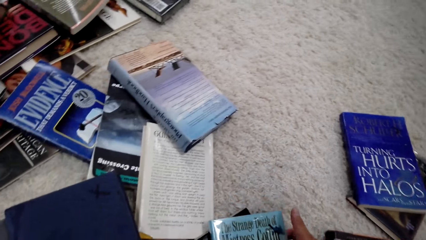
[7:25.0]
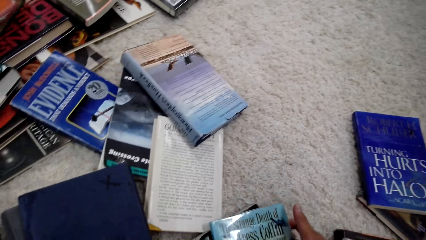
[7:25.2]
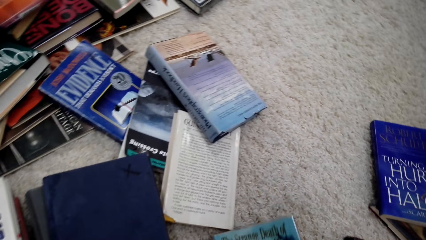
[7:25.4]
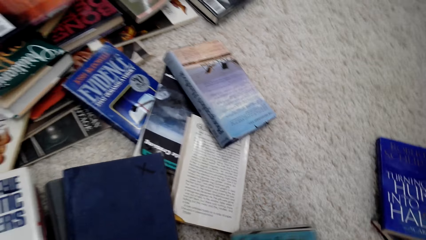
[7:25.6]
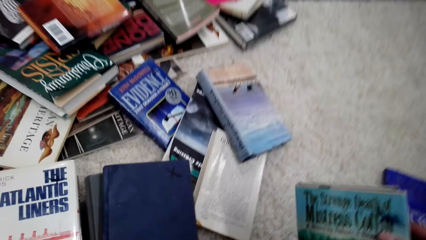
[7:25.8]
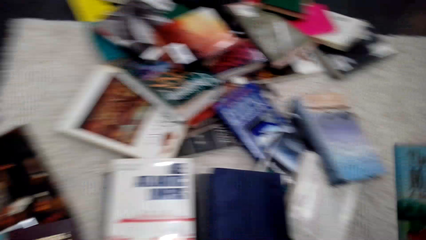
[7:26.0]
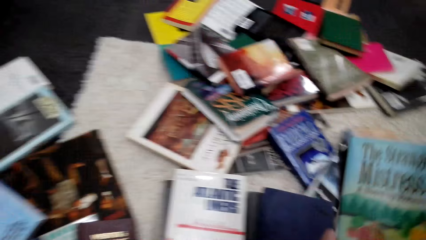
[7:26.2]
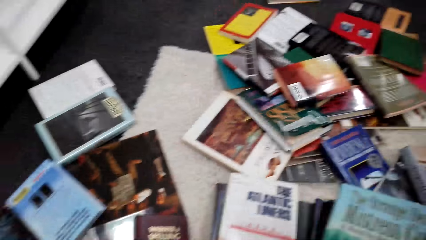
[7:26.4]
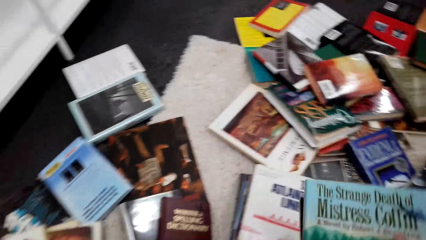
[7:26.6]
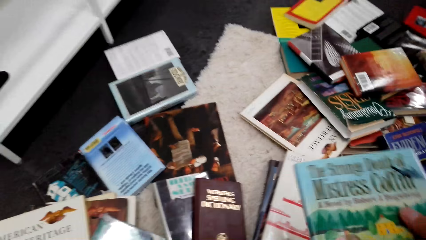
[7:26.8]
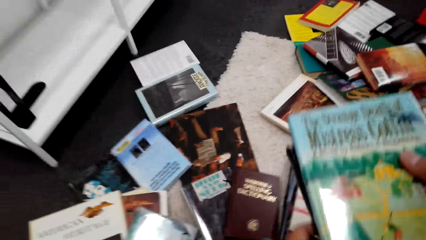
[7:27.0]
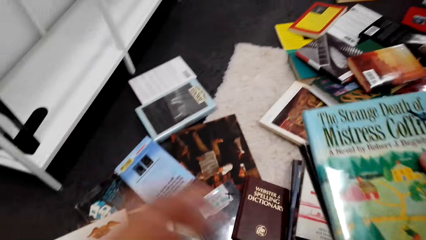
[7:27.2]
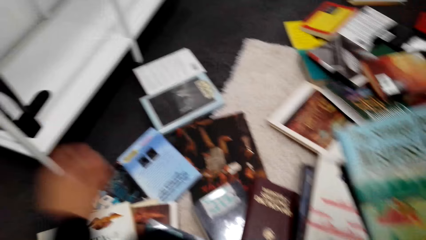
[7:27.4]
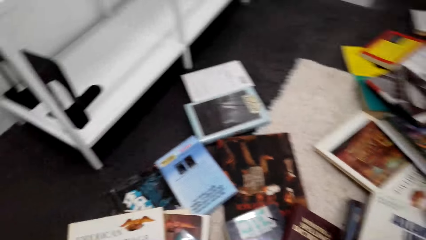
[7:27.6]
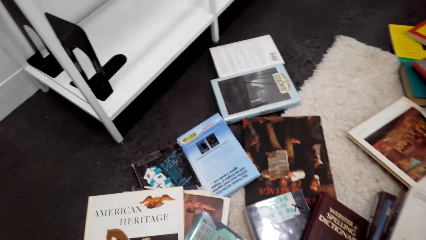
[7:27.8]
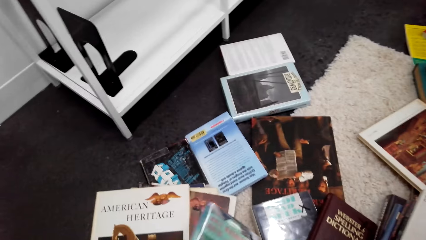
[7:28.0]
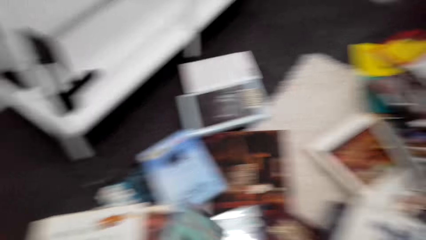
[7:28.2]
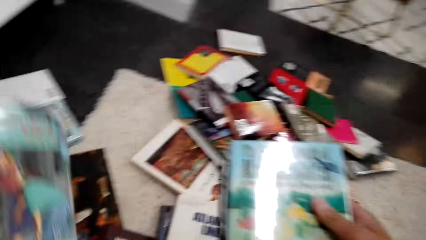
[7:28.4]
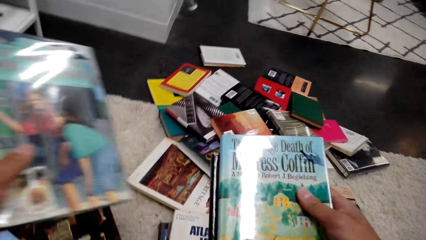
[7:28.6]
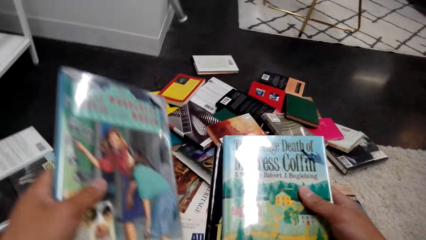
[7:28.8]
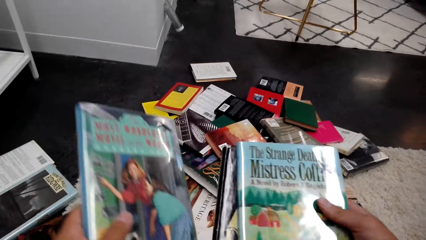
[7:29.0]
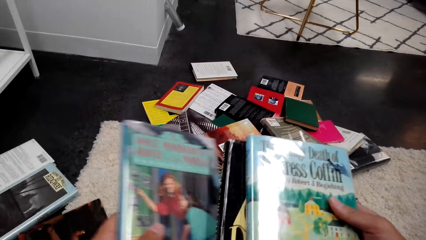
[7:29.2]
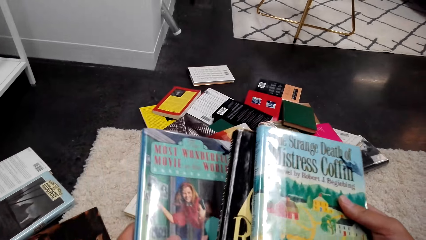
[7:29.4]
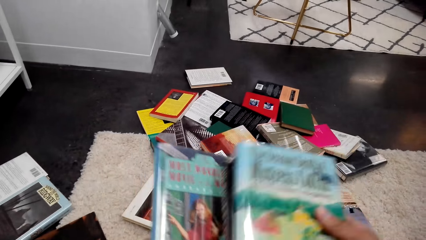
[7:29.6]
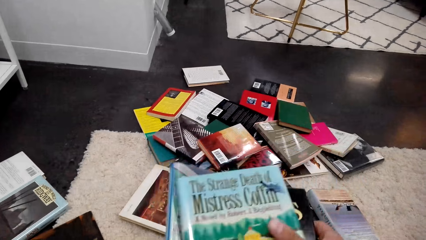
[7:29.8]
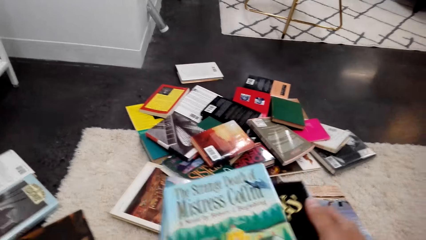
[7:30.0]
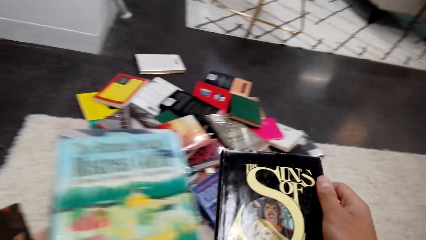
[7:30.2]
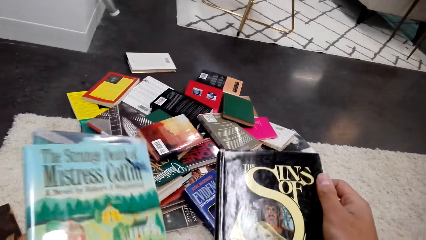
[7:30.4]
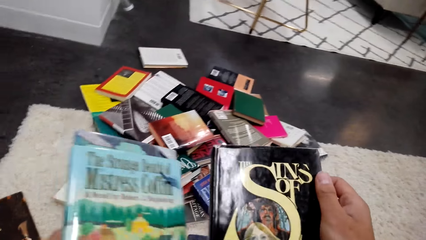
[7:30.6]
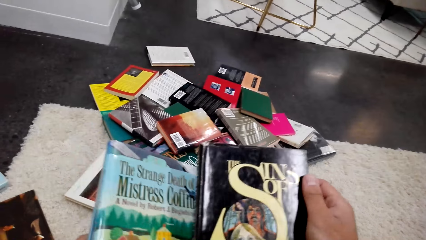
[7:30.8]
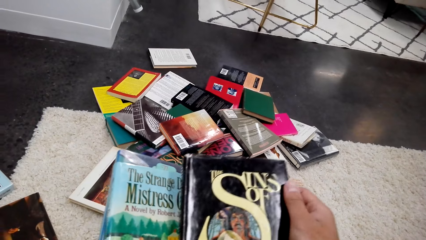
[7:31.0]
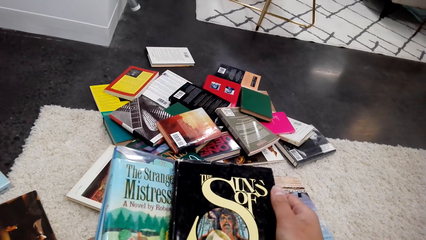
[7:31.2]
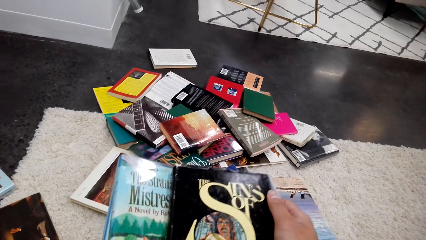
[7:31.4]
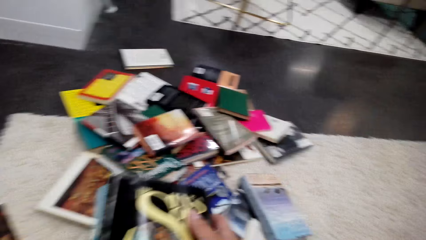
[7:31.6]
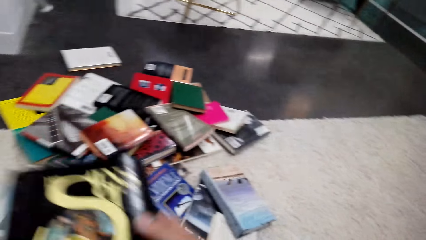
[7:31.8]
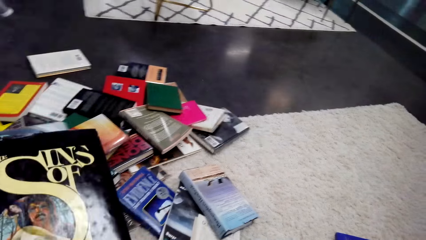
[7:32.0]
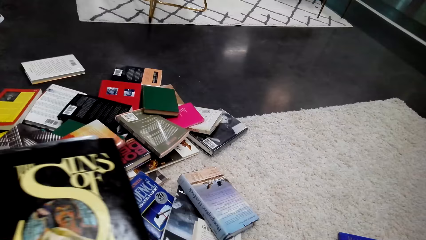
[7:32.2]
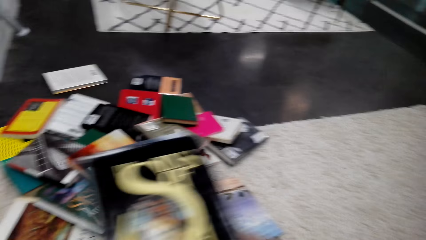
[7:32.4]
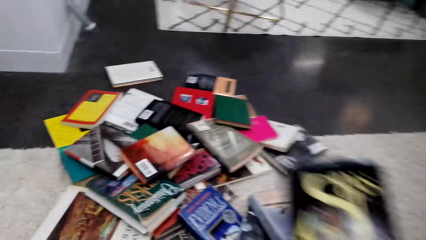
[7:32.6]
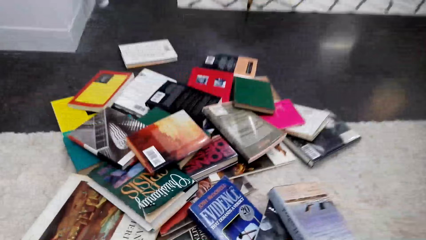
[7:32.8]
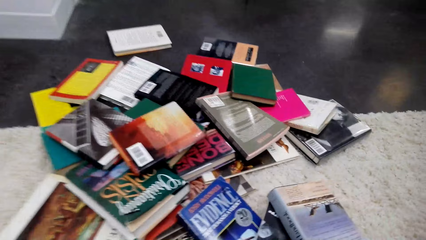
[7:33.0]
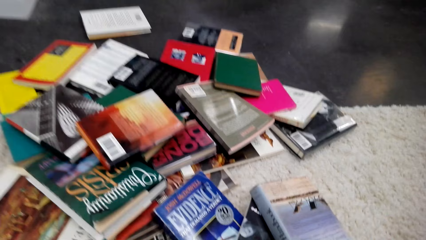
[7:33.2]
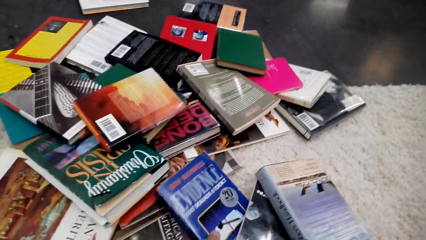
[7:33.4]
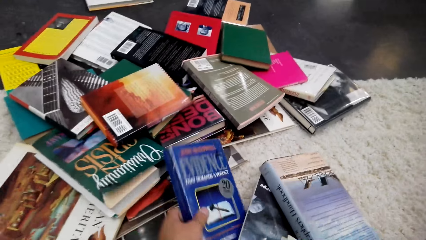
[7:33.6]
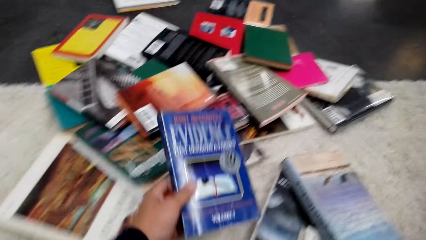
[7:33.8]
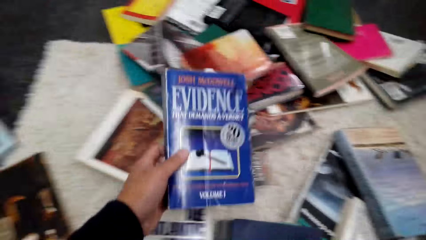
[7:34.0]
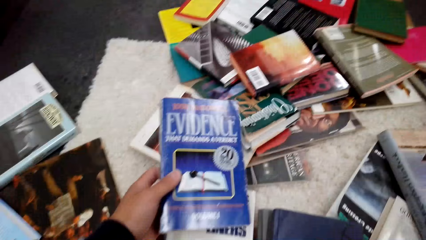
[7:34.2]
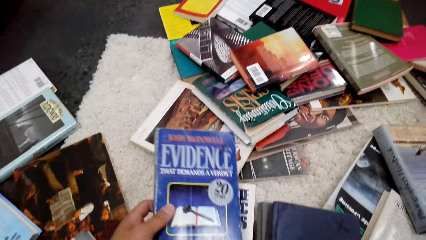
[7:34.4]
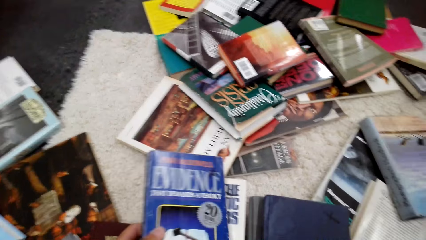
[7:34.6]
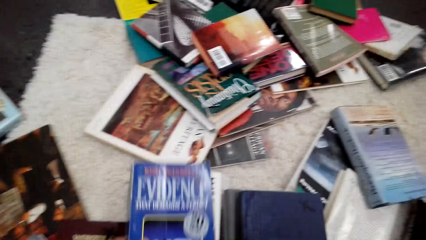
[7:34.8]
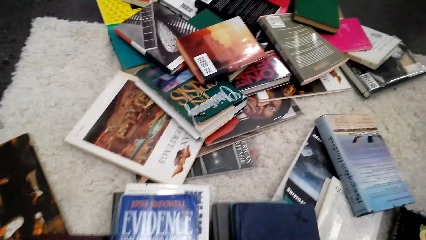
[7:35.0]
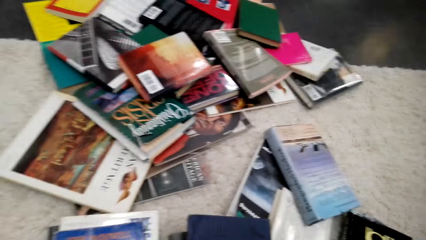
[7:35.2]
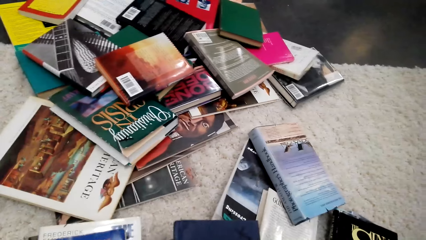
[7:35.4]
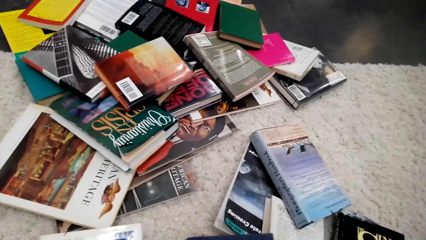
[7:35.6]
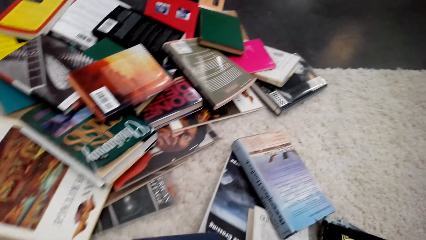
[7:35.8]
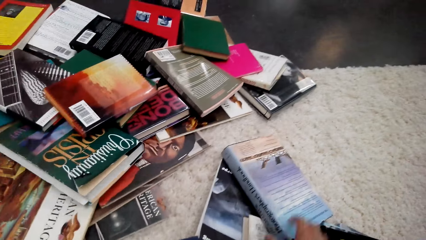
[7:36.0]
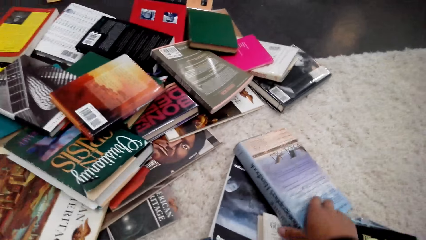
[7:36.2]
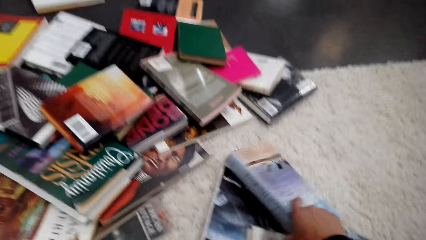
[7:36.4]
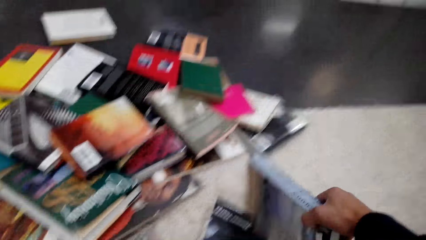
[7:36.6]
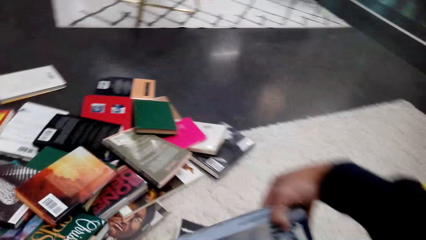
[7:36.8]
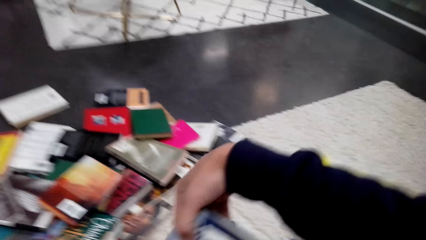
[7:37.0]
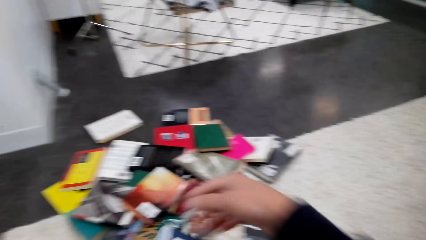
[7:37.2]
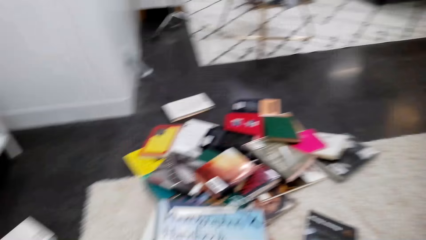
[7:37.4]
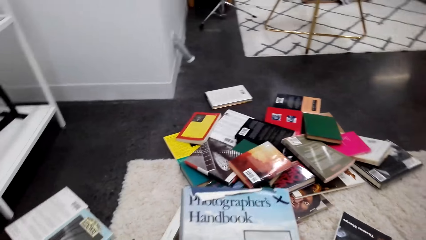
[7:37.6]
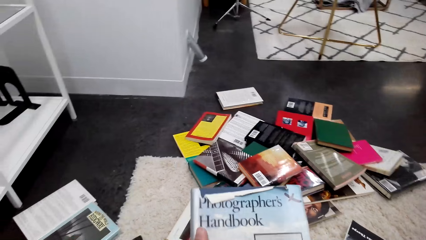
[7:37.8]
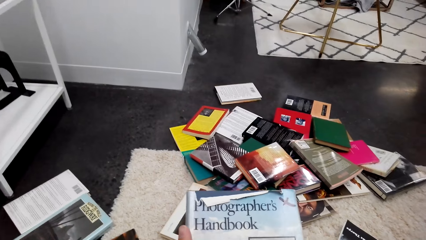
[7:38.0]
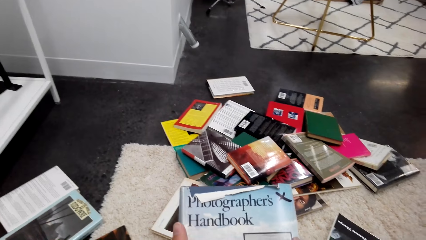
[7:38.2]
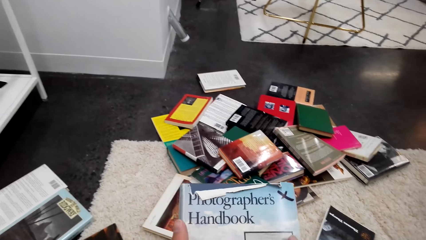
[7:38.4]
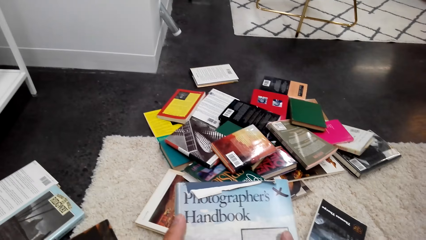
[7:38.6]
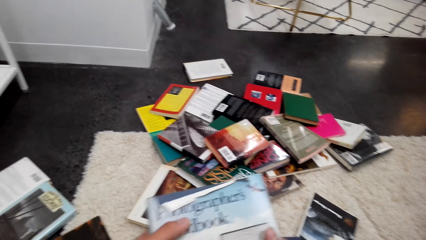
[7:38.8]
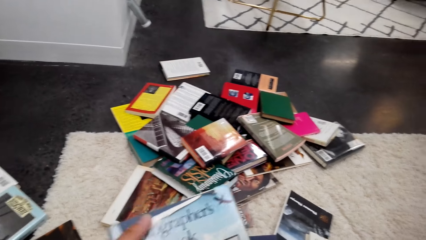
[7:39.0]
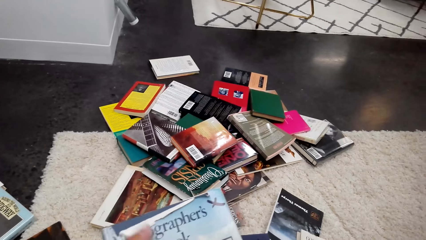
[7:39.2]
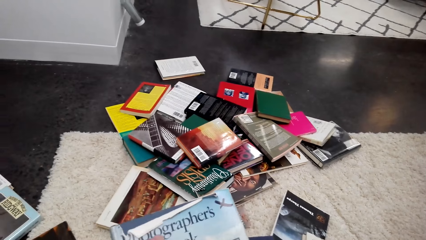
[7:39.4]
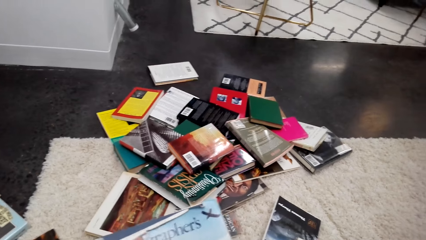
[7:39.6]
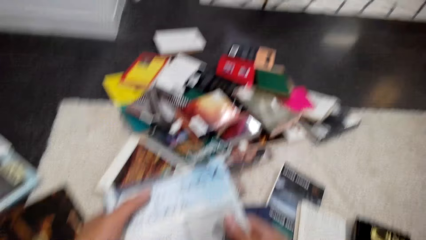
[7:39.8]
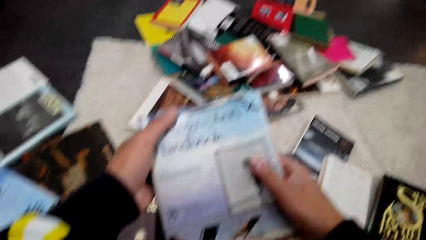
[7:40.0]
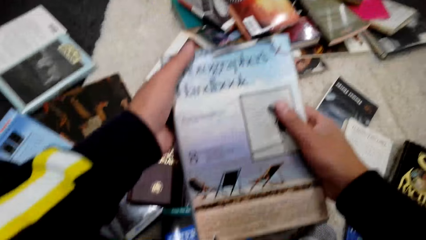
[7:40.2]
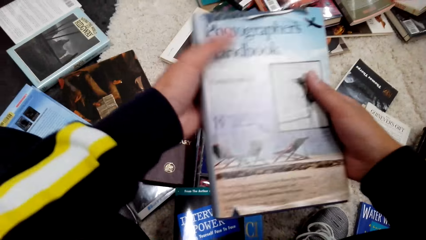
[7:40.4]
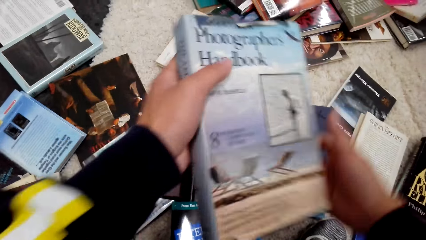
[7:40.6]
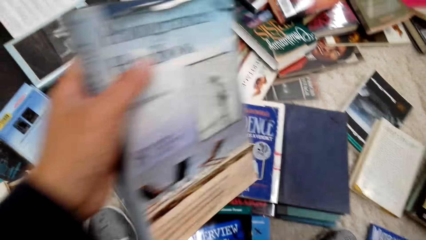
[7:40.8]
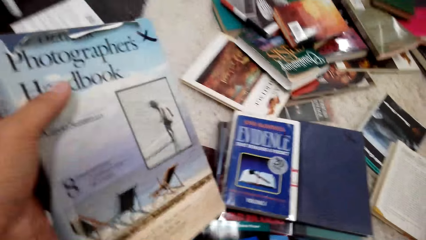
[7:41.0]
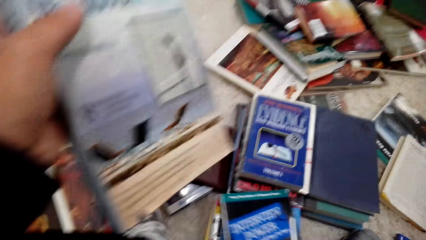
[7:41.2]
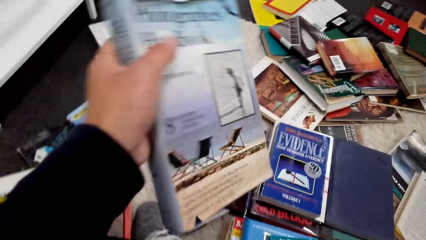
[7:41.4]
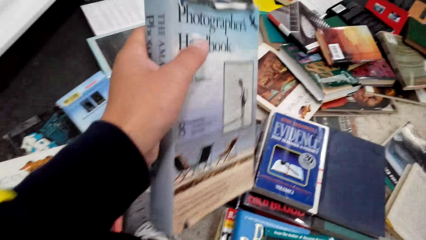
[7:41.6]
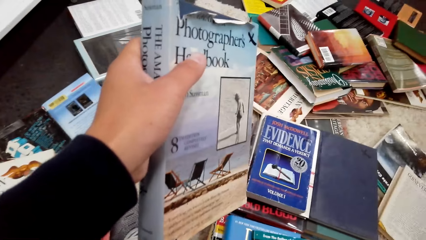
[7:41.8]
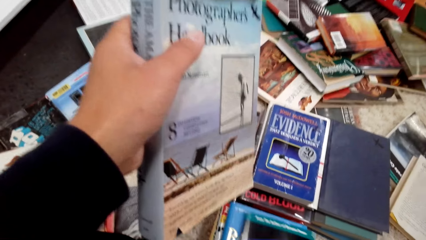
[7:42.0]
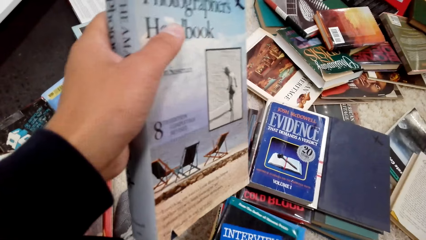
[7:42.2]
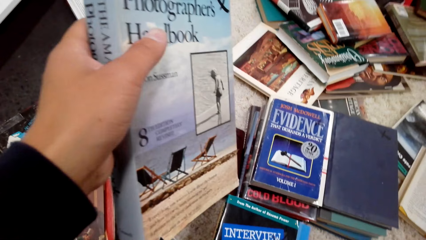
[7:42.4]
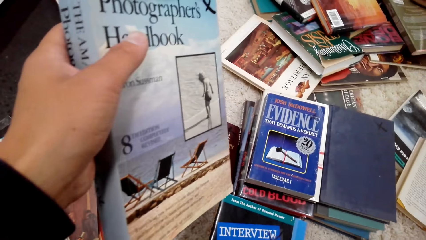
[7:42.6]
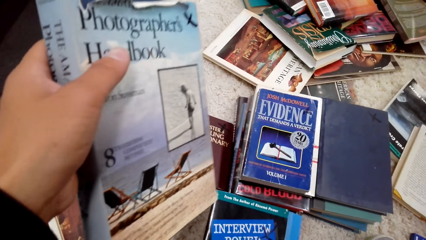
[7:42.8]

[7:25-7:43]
The camera wearer picks up books. They pick up a book. They hold books with a hand. They pick up a book. They pick up a book with the other hand. They pick up a book. They hold a book with a hand.
